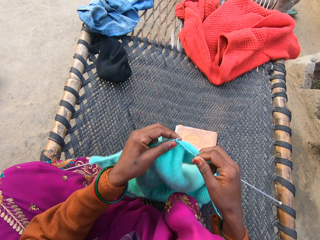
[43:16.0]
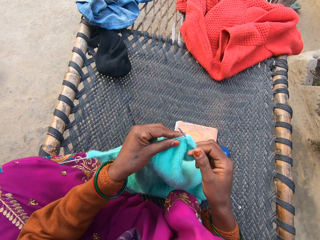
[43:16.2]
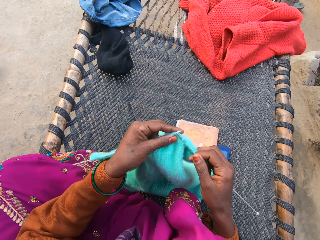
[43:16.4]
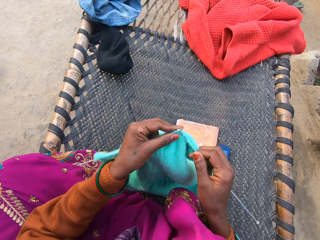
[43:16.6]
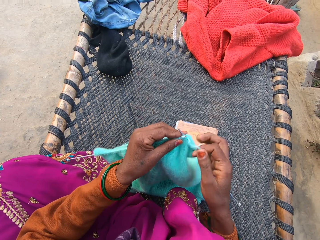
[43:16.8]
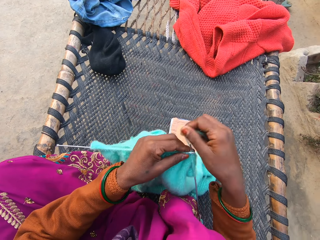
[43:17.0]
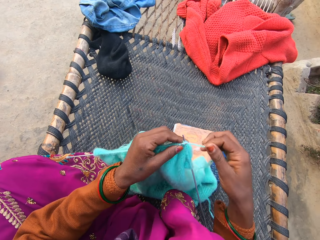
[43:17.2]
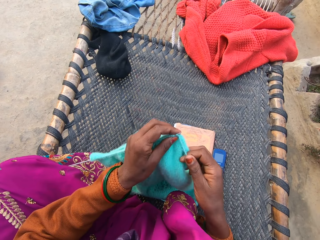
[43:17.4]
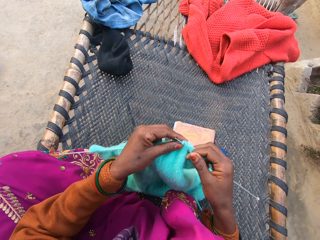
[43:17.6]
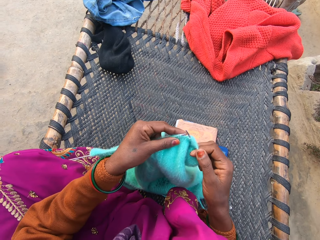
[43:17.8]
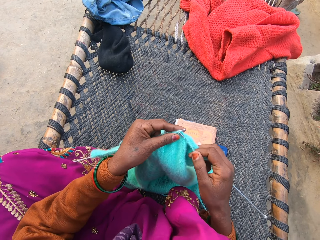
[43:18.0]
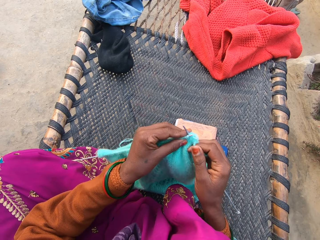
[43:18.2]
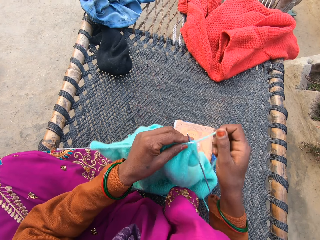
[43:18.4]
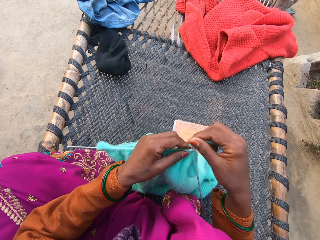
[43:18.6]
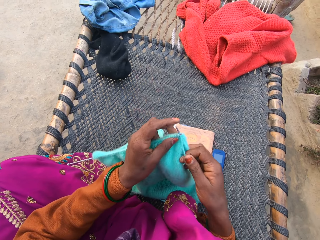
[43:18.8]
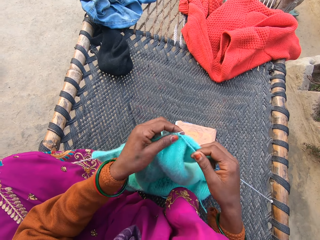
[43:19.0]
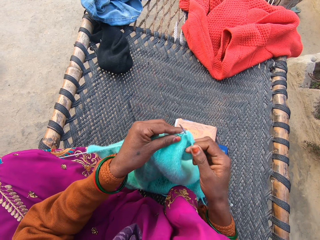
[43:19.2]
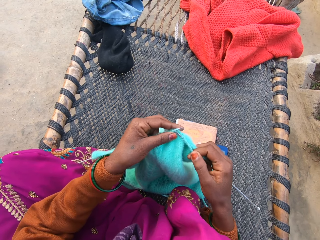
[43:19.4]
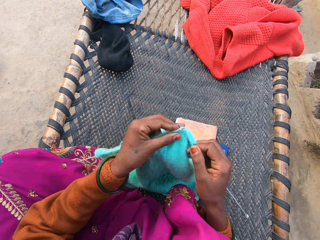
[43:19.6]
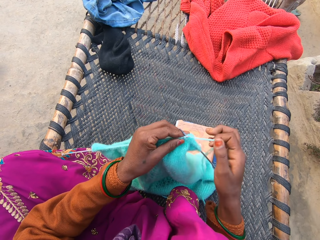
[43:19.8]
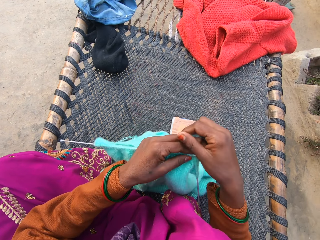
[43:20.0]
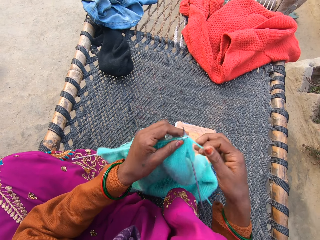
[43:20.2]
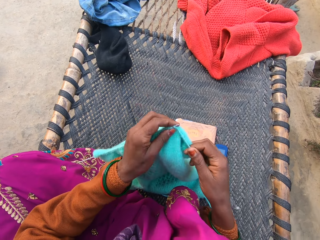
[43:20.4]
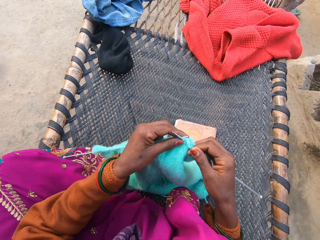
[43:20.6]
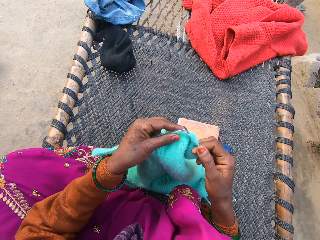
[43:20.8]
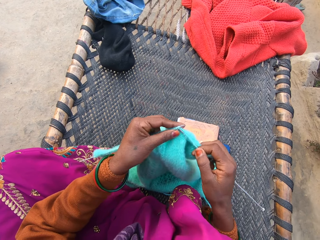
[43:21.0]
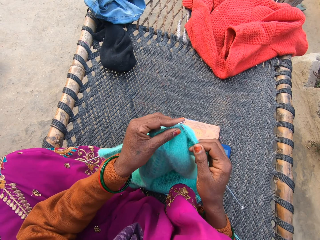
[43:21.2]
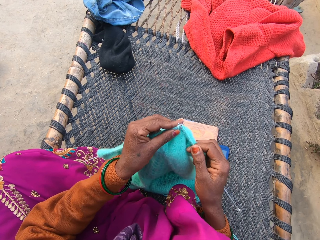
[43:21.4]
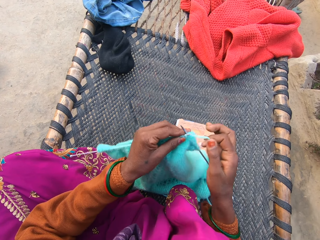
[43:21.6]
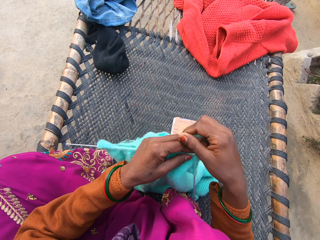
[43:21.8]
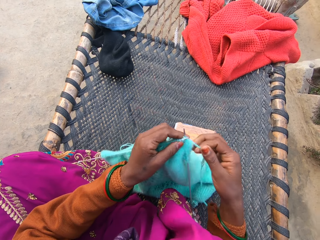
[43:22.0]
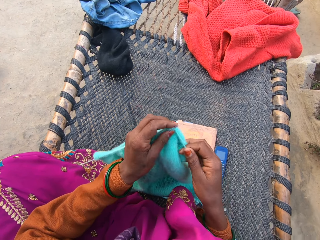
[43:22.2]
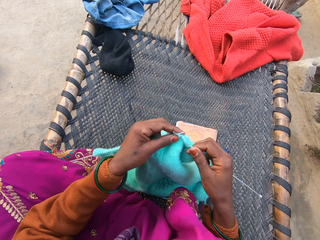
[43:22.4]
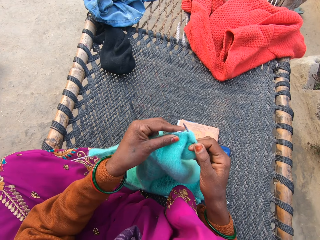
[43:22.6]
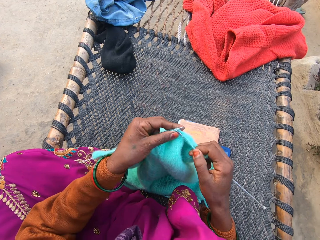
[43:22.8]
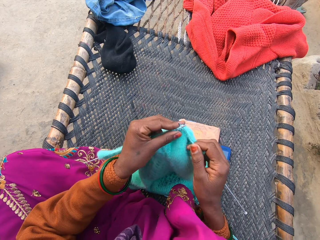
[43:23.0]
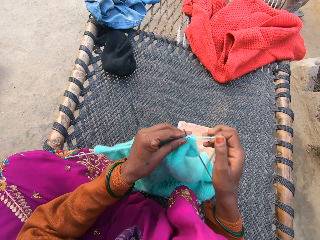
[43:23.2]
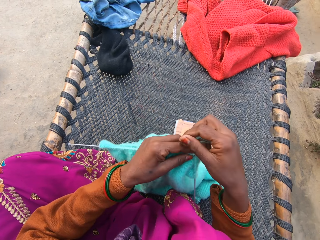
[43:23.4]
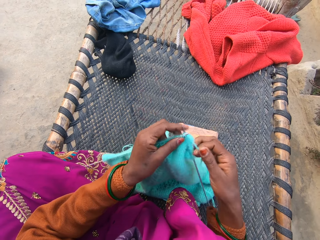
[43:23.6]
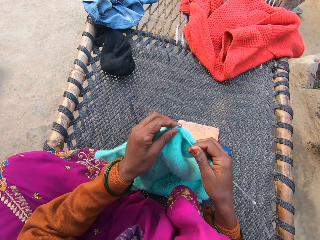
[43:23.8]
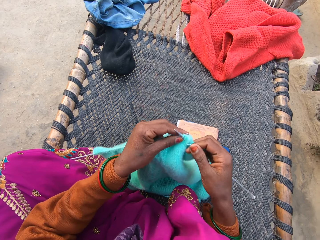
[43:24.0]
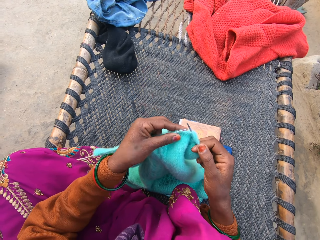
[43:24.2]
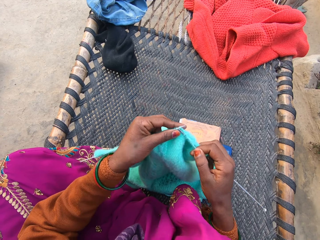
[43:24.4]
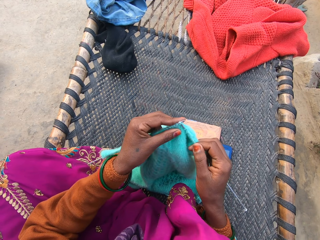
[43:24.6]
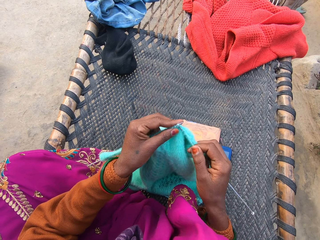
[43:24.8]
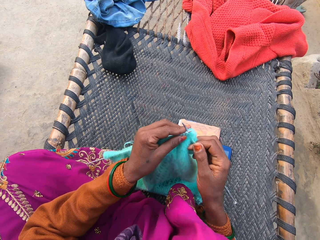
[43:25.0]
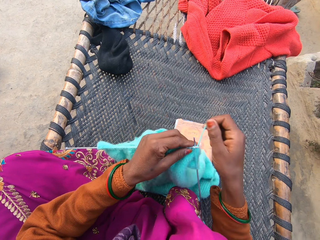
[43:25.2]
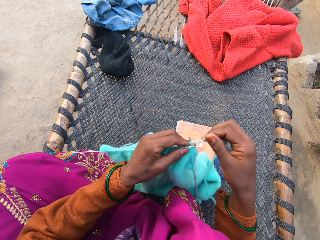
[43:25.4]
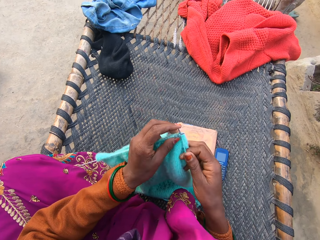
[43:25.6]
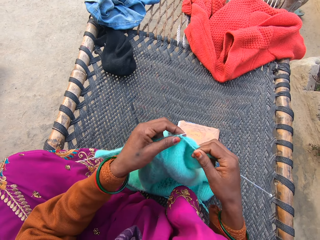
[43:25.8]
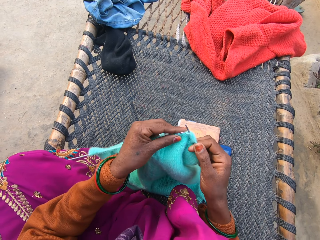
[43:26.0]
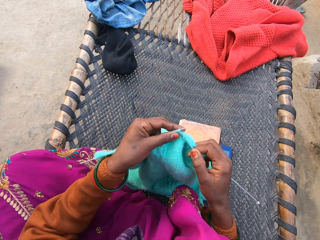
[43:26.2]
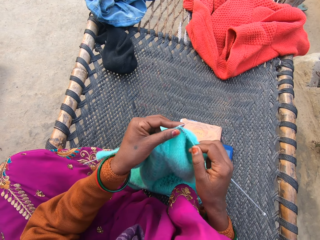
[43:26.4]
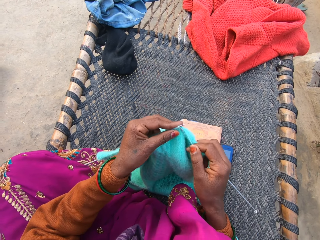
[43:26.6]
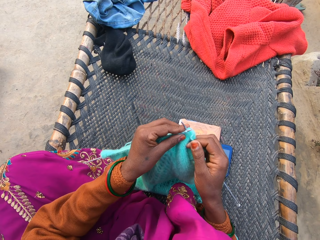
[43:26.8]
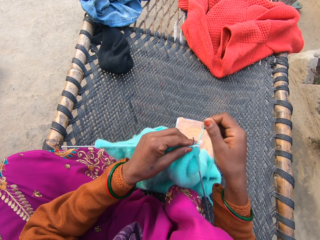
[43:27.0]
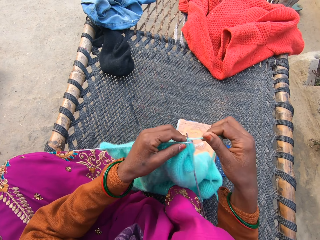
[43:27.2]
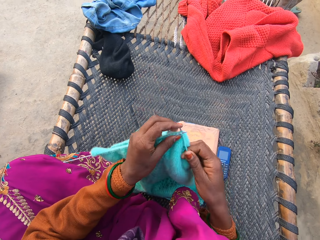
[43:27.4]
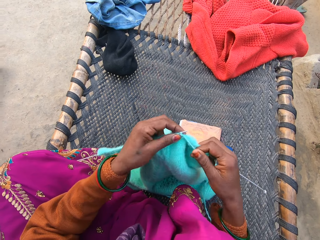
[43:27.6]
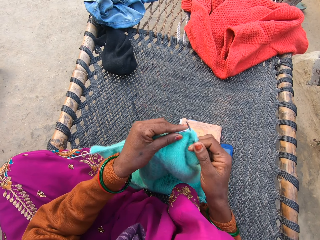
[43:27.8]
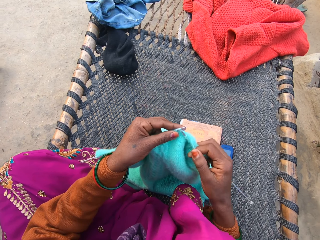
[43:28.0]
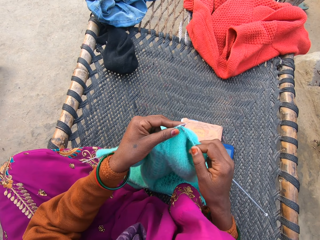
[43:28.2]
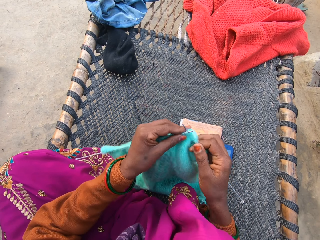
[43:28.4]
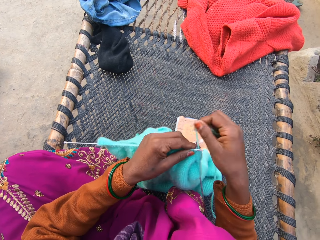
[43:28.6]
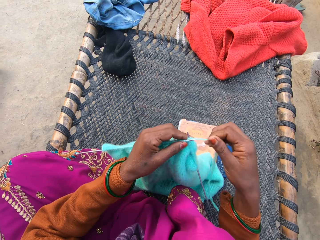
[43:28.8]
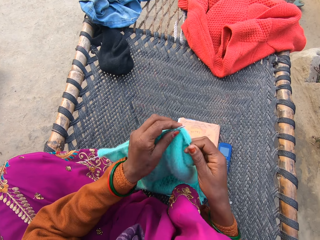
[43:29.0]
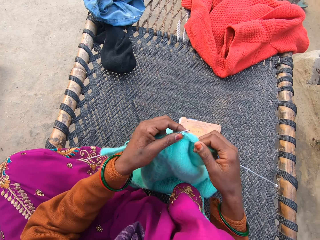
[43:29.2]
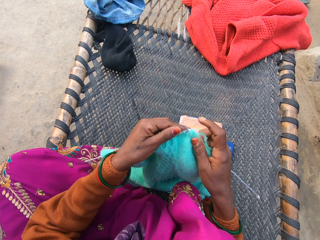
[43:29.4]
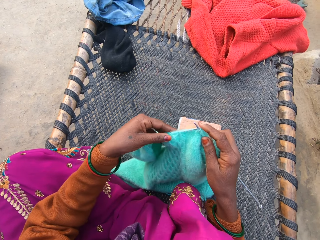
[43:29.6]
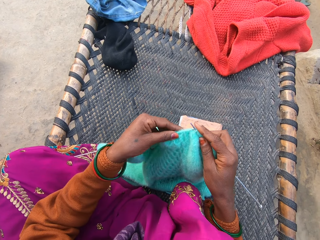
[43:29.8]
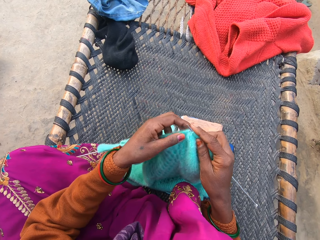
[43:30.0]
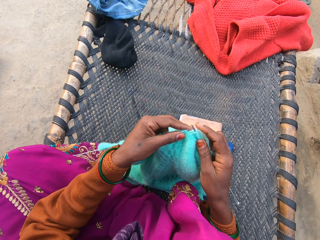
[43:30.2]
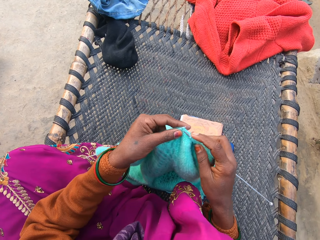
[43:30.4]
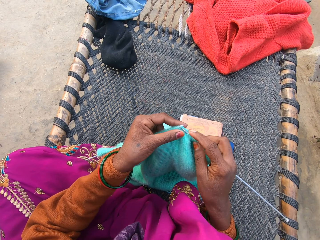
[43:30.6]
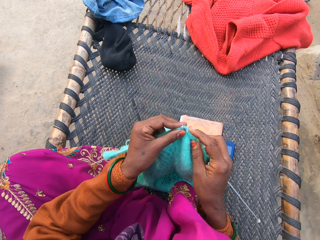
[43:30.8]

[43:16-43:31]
The camera wearer sews the sweater. They roll the thread around the crochet and sew the sweater. They roll the thread around the crochet and sew the sweater. They roll the thread around the crochet and sew the sweater. They roll the thread around the crochet and sew the sweater. They roll the thread around the crochet and sew the sweater. They roll the thread around the crochet and sew the sweater. They roll the thread around the crochet and sew the sweater. They roll the thread around the crochet and sew the sweater.

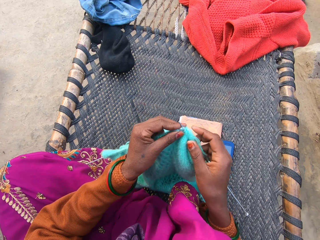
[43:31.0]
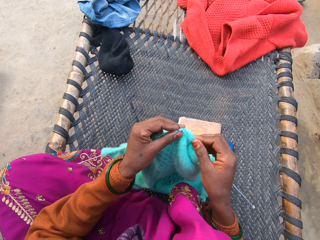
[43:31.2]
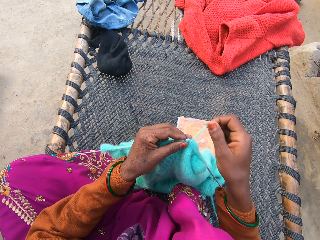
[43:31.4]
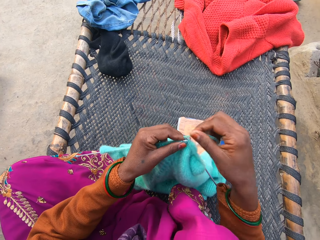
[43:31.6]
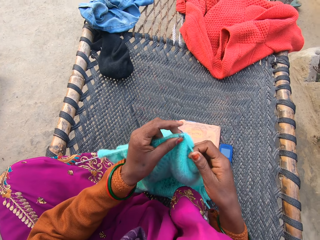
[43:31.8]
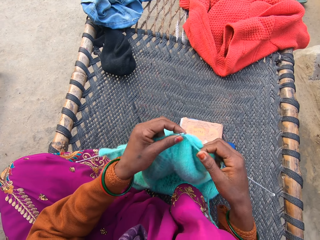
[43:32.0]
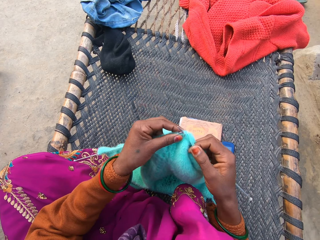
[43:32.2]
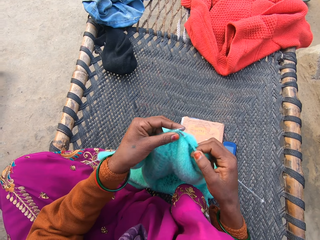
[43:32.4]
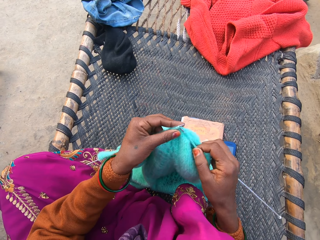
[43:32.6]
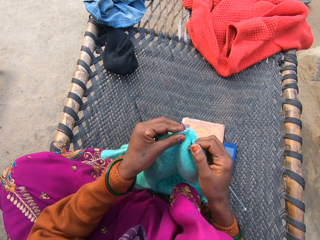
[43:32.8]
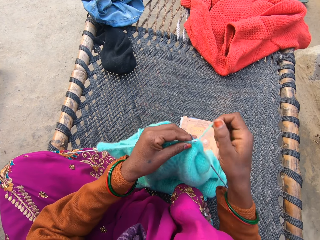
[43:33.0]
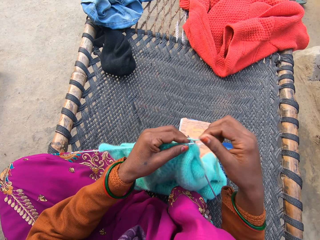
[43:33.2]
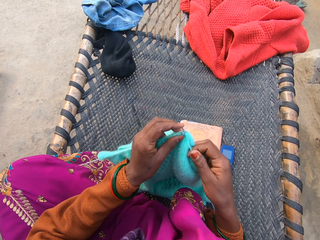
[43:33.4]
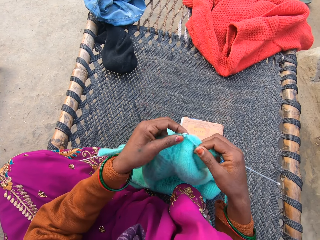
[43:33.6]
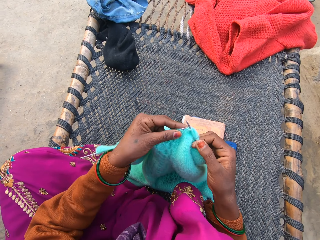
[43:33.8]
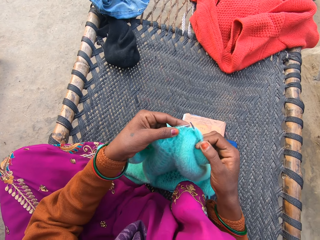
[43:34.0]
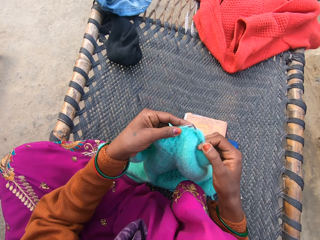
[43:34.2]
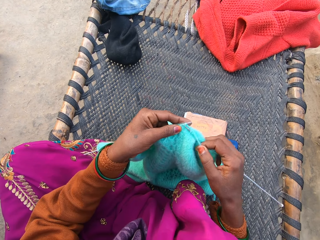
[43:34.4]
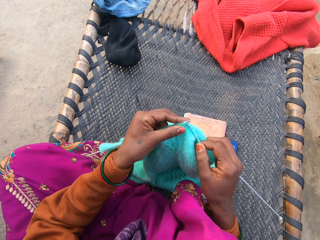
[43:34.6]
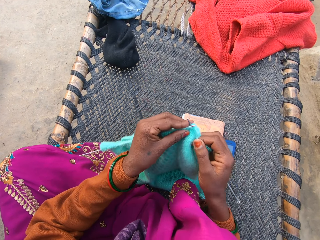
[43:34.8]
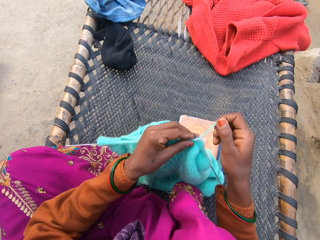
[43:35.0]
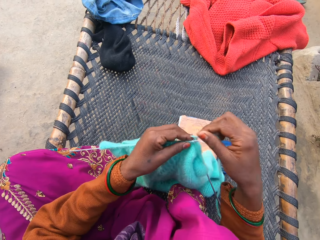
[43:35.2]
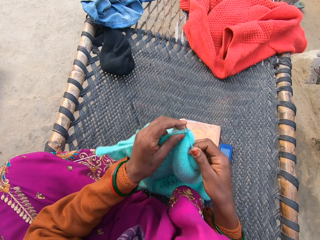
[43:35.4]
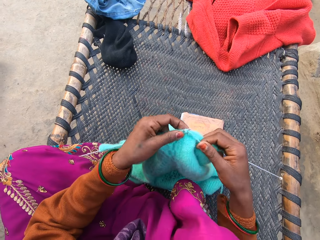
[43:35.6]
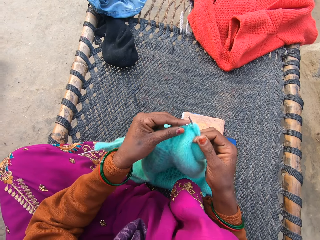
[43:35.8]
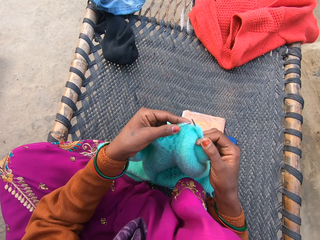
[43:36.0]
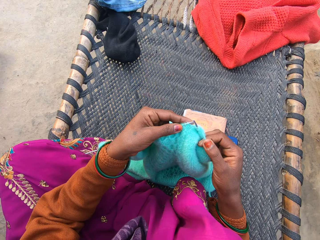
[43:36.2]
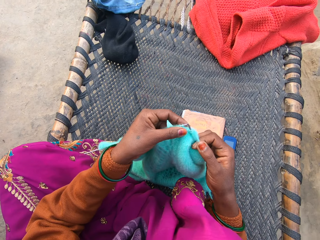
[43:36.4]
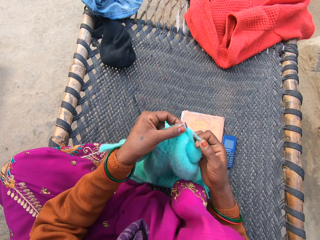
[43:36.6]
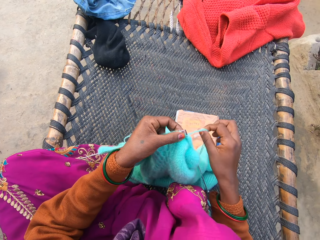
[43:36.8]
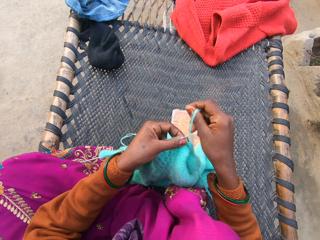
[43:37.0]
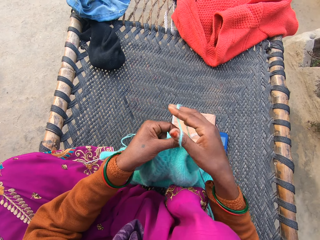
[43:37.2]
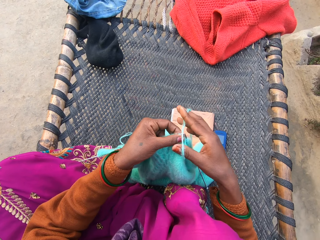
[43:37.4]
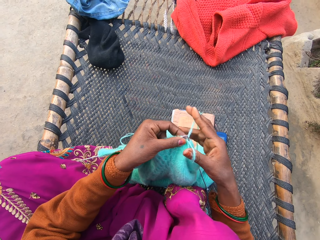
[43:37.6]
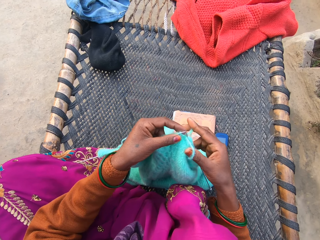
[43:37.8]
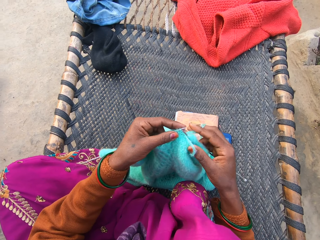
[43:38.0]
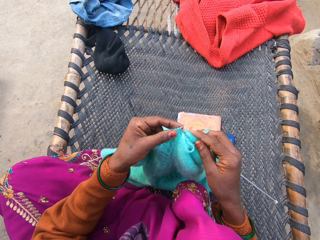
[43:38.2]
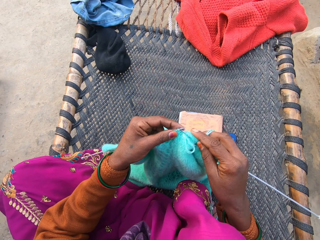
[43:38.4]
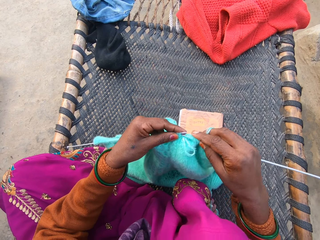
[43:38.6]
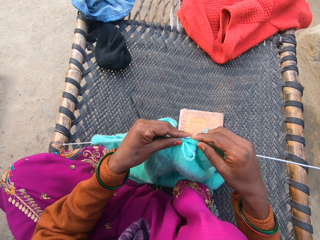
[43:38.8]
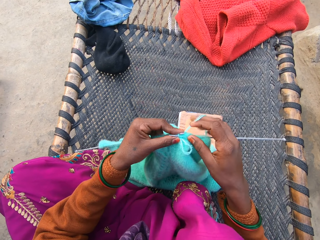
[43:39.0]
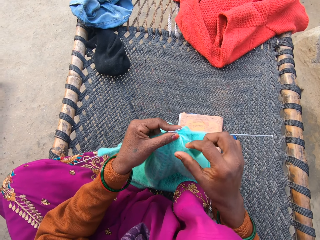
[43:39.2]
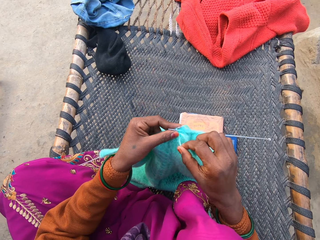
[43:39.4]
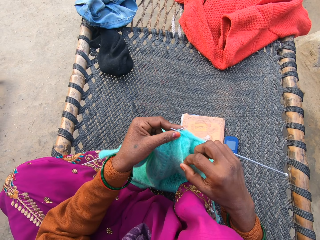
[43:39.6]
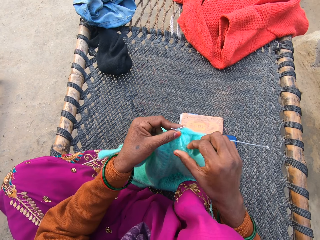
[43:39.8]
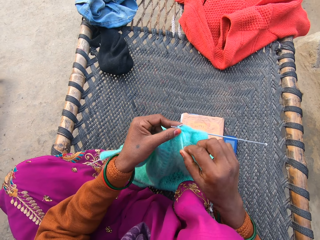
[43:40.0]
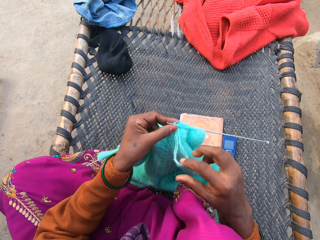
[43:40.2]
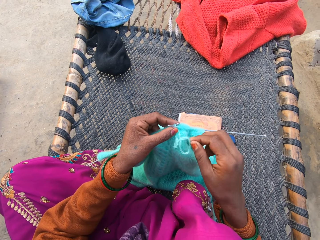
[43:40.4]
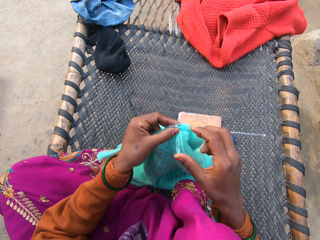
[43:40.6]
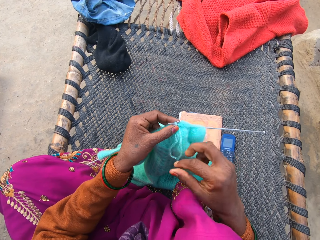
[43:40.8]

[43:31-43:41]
The camera wearer rolls the thread around the crochet and sews the sweater. They roll the thread around the crochet and sew the sweater. They roll the thread around the crochet and sew the sweater. They roll the thread around the crochet and sew the sweater. They pull the thread.
